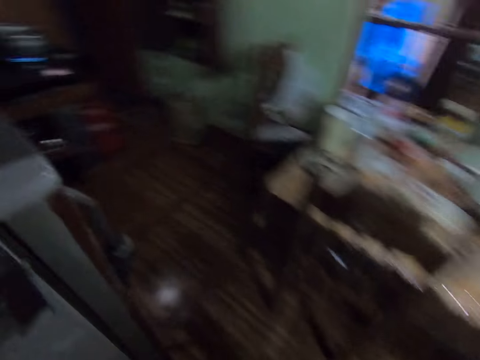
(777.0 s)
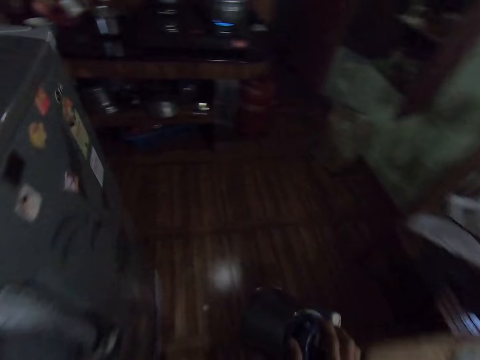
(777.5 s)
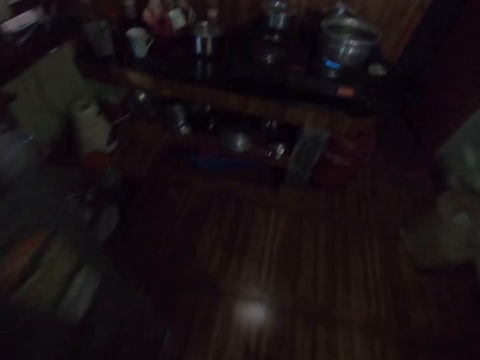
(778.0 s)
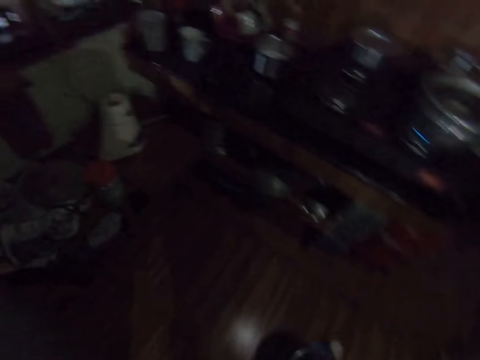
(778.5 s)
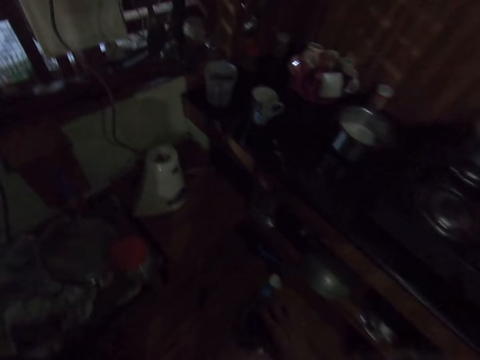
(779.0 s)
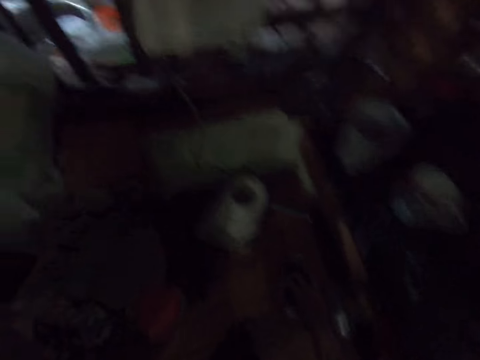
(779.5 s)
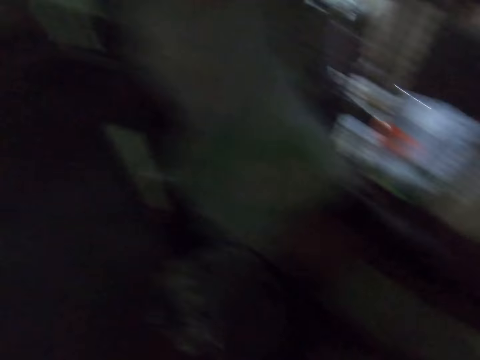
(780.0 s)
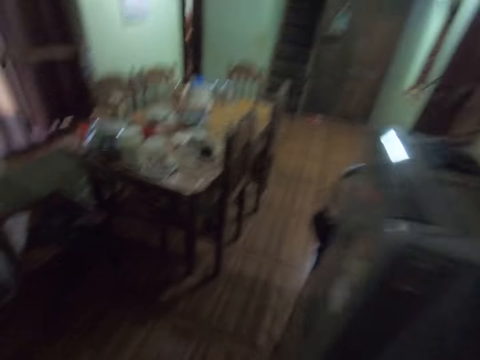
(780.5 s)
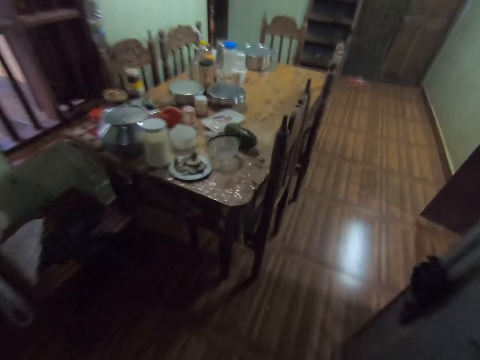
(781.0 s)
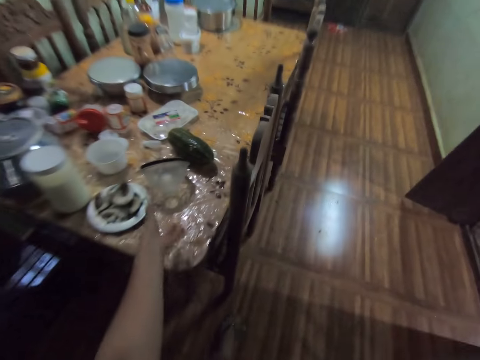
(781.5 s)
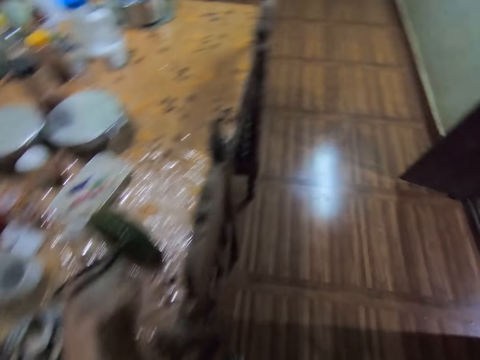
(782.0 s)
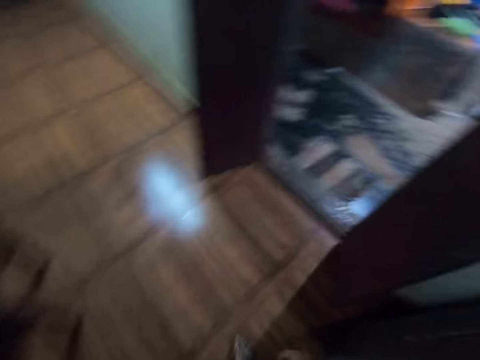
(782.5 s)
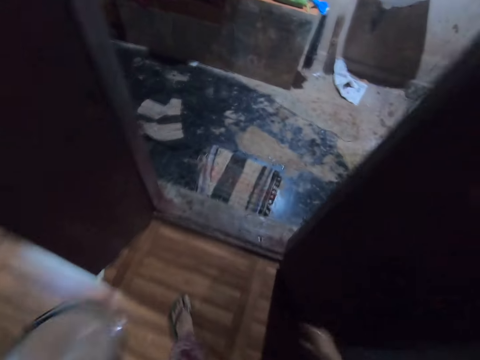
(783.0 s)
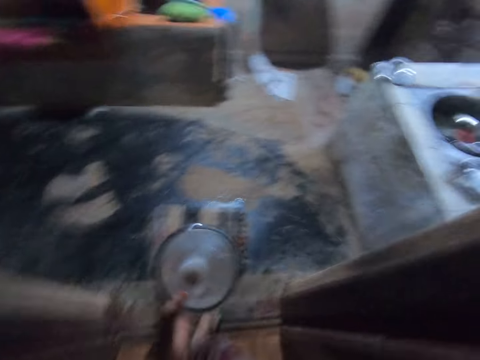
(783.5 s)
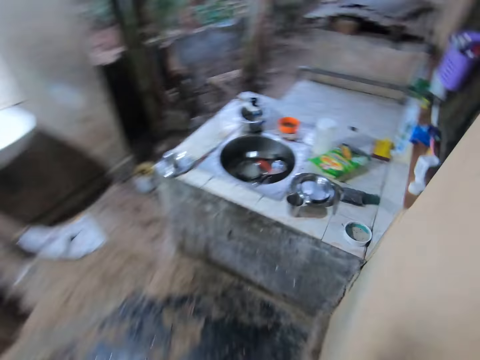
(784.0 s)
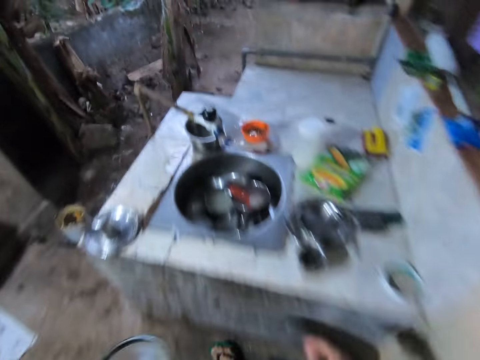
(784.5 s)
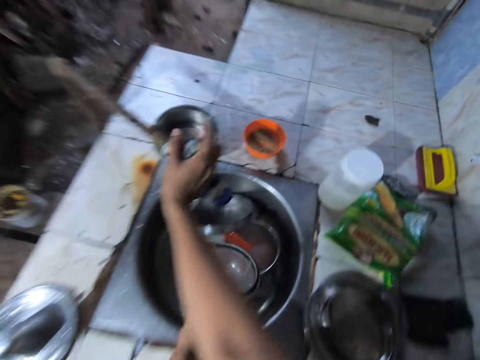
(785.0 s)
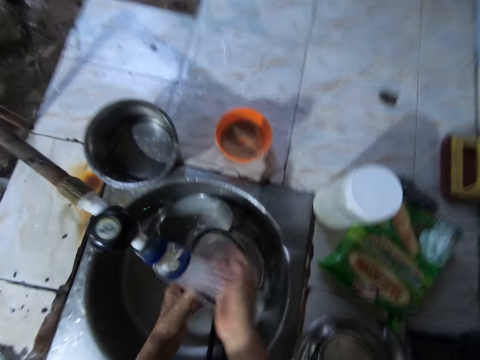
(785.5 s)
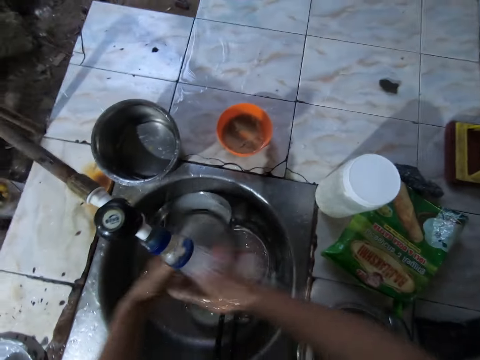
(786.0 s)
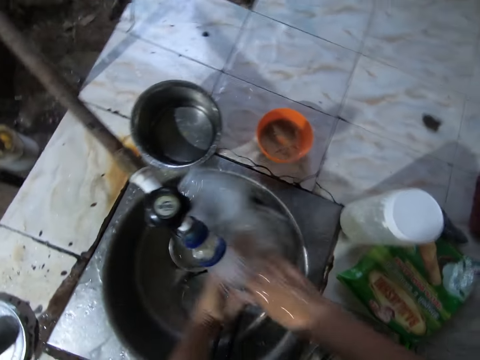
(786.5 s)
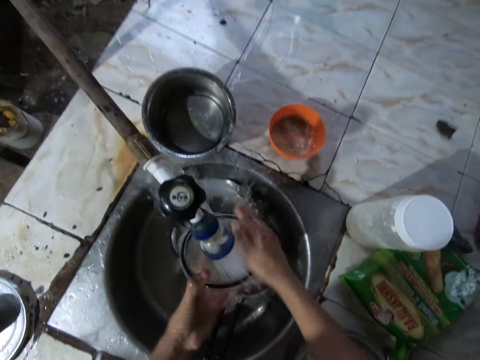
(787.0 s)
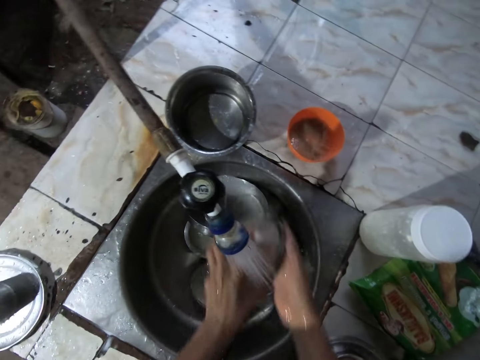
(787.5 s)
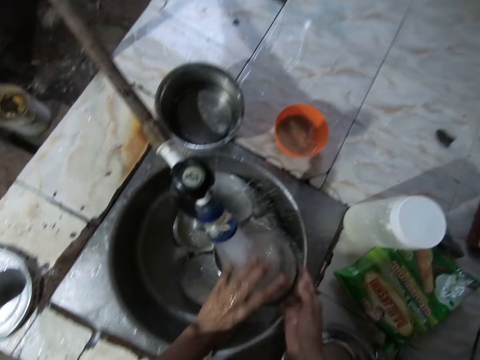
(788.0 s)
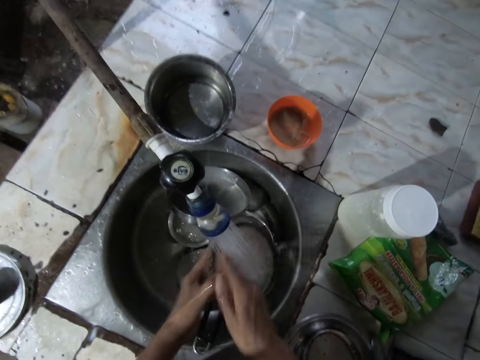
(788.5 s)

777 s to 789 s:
The camera wearer drops the blender jug on the table with her right hand. She picks the lid from the table with her left hand. She turns on the tap with her right hand. She rinses the lid in her left hand with her right hand and water from the tap.

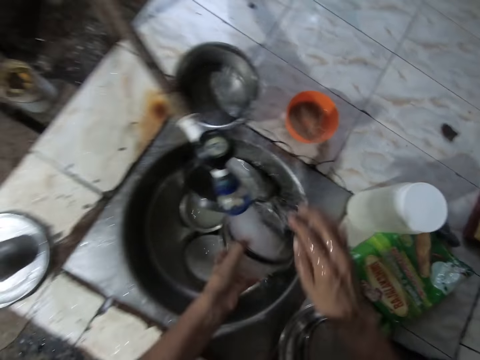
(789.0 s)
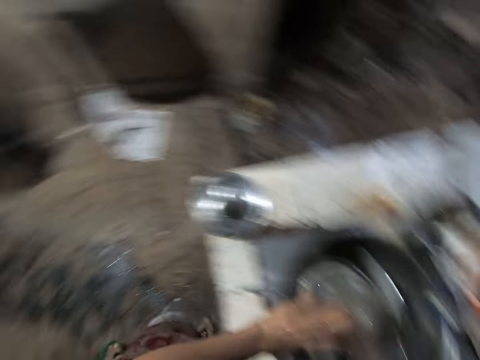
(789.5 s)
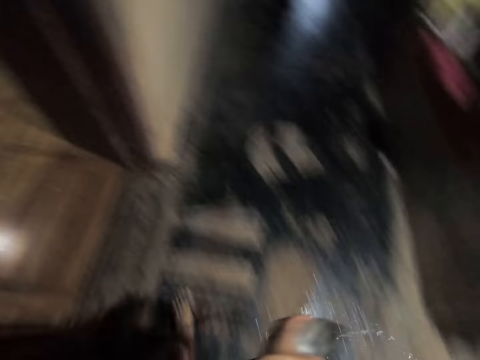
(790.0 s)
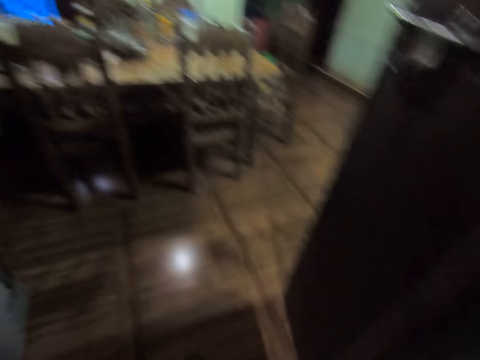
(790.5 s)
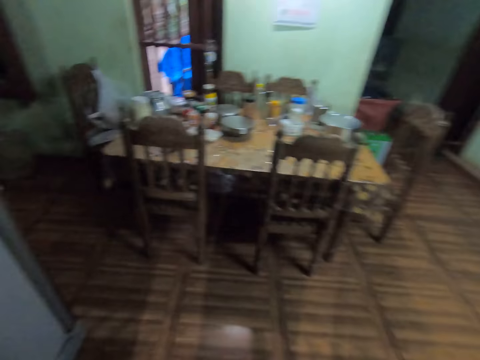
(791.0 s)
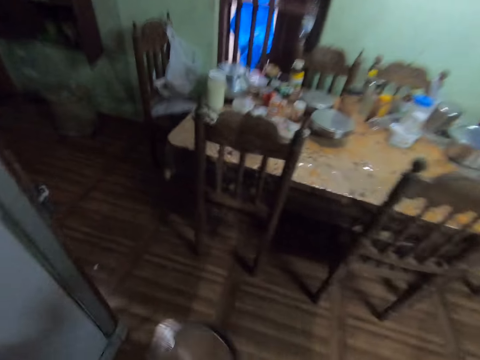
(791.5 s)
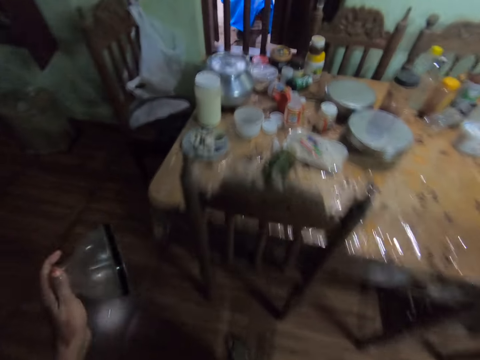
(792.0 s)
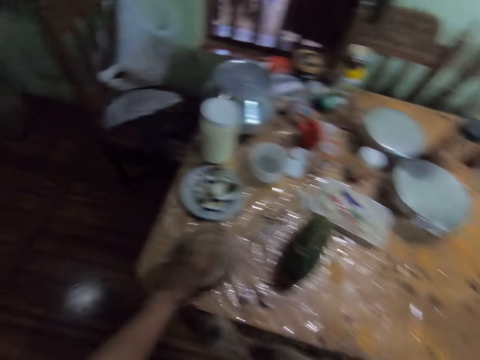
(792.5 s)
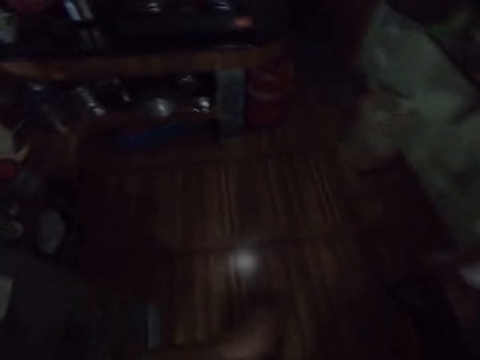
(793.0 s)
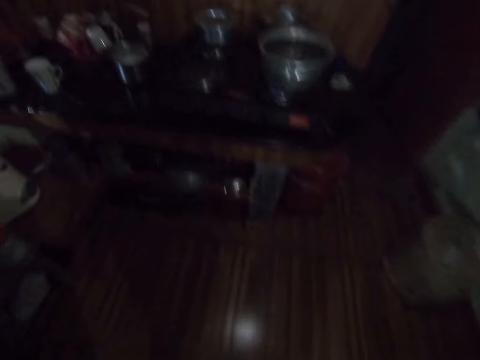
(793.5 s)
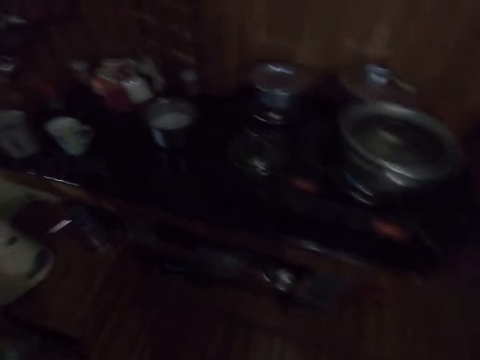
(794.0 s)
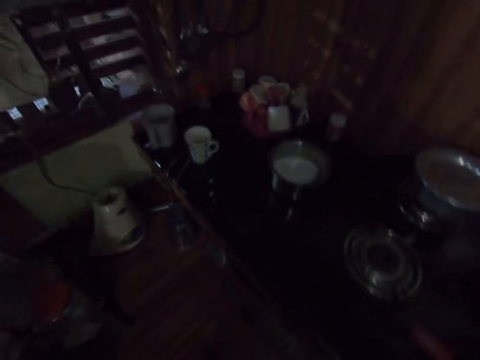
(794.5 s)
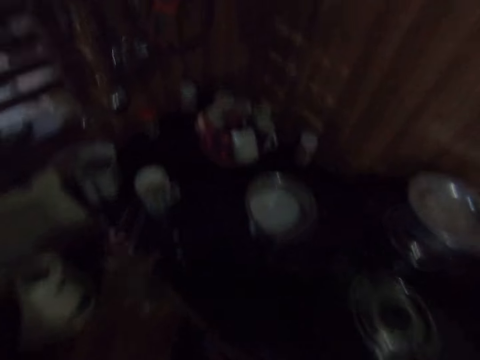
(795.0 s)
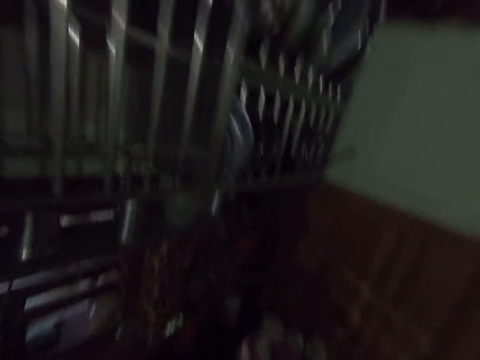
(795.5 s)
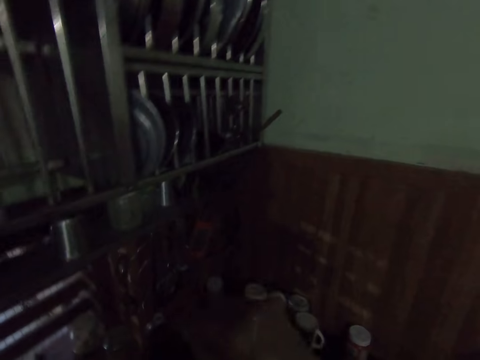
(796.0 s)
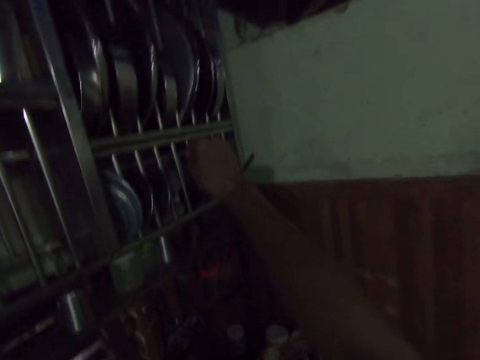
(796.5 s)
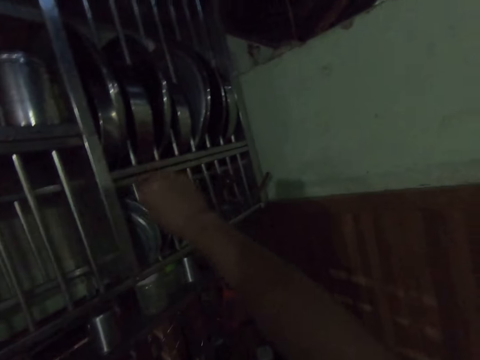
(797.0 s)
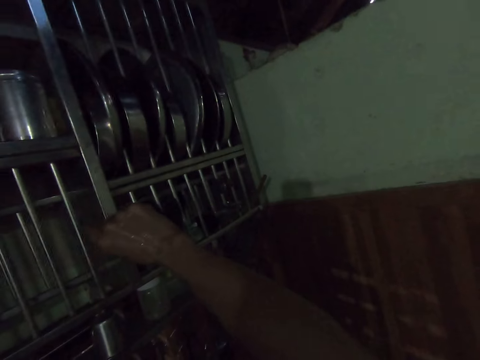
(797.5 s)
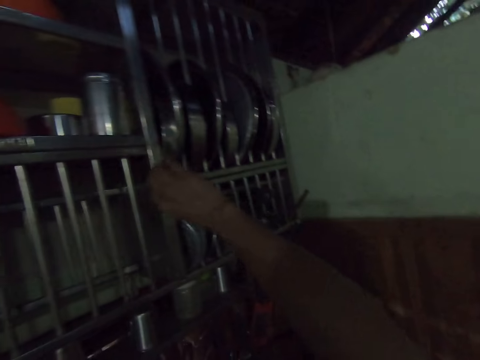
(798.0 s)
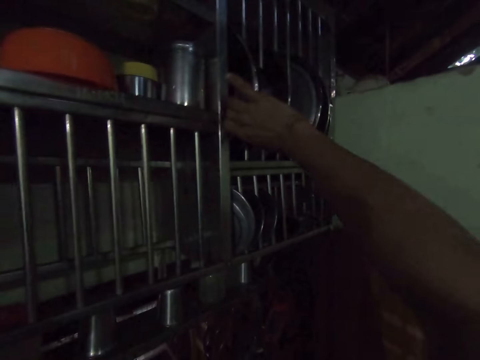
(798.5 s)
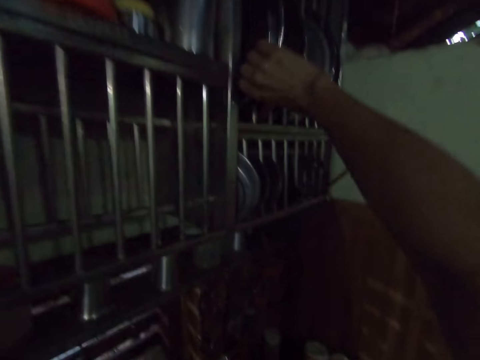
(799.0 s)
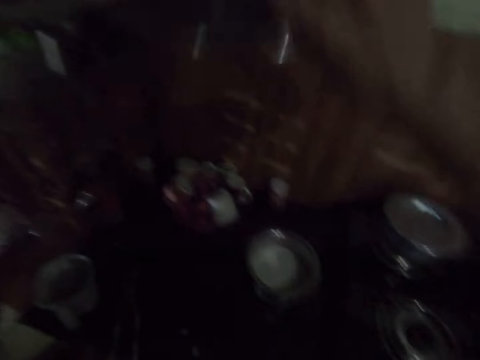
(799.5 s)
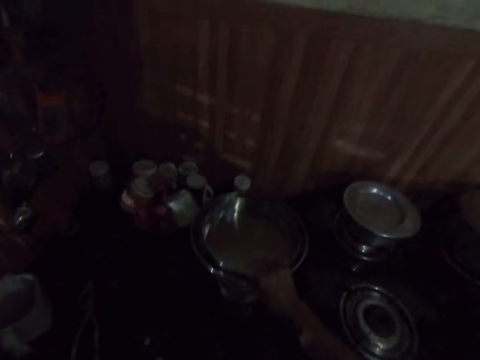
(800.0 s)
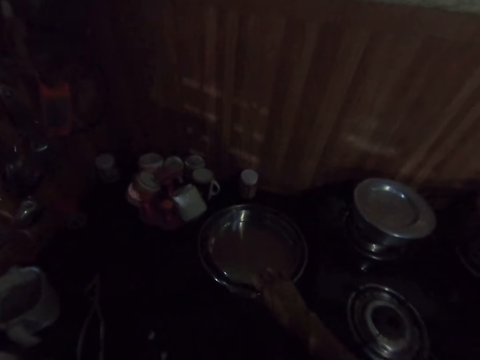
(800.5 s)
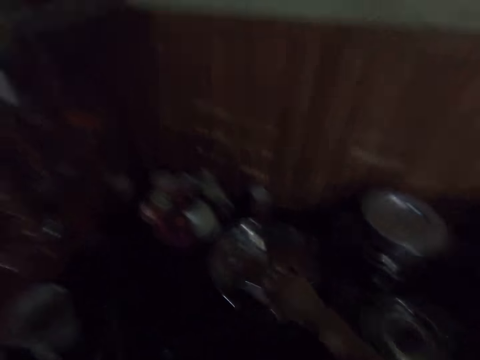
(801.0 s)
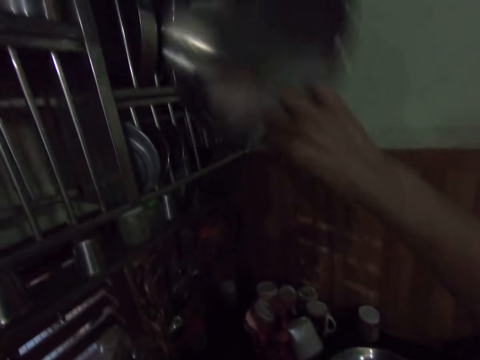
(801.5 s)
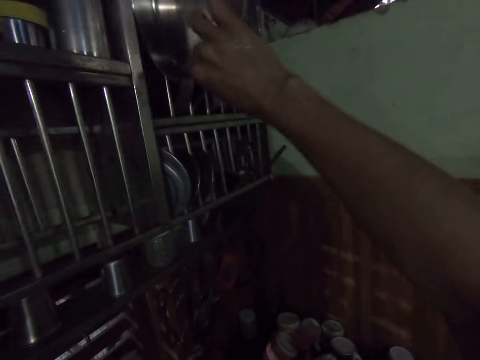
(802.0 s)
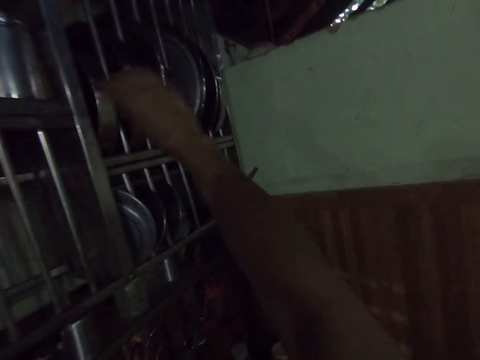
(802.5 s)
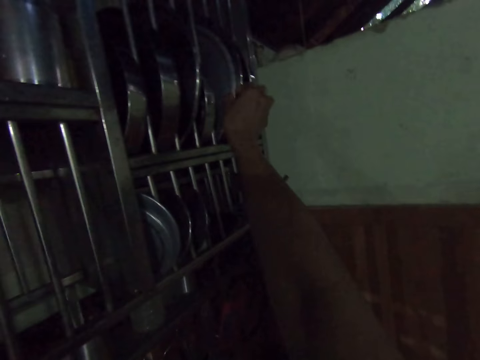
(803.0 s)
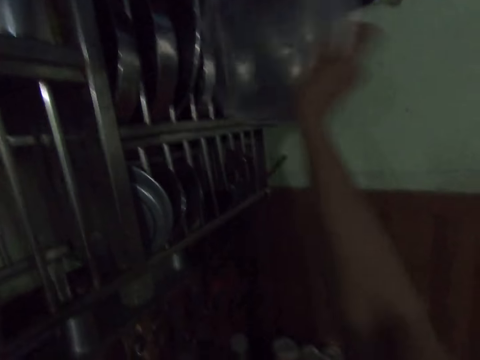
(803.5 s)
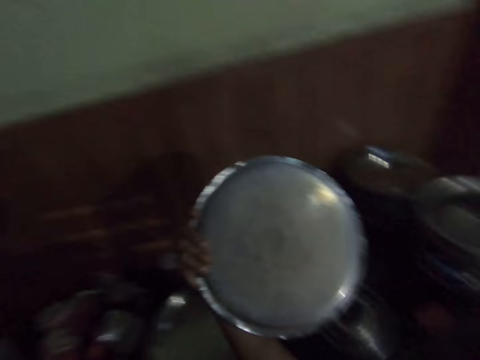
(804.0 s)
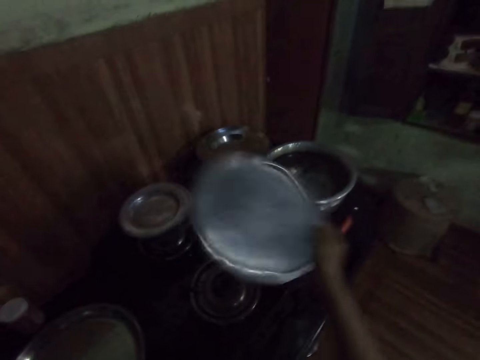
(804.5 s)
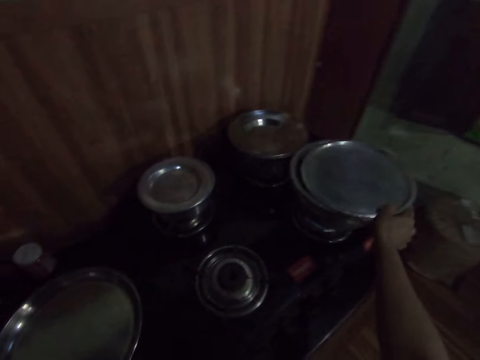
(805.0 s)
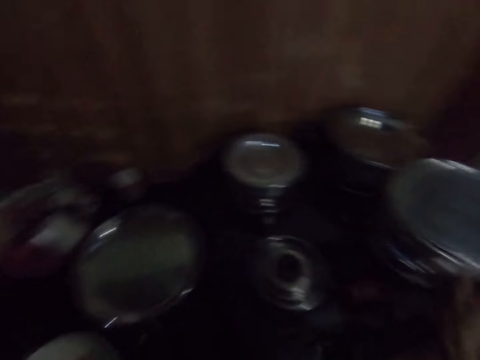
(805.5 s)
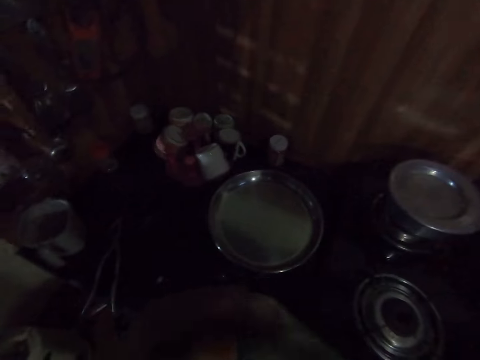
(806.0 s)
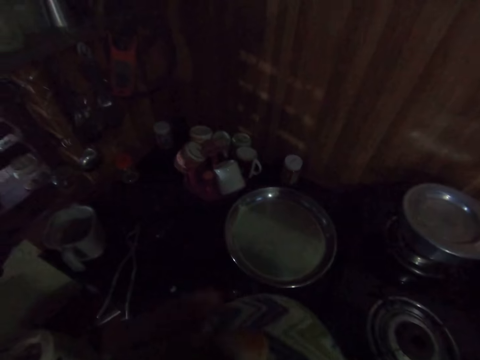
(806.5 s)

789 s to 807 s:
The camera wearer turns off the tap with her right hand. She drops the lid on the table with her left hand. She holds the cup of tea on the slab with her left hand. She picks some trays from a rack with her right hand. She drops the tray on the bowl of milk with her right hand. She picks the tray from the tray on the bowl of milk with her right hand. She puts the tray in the rack with her right hand. She picks a cover from the rack with her right hand. She turns the cover in her right hand. She covers a pot on a cooker with the cover in her right hand. She drinks from the cup of tea in her left hand.
